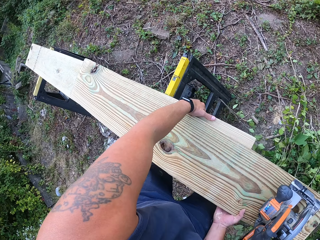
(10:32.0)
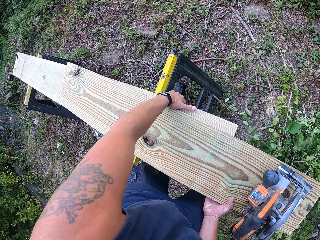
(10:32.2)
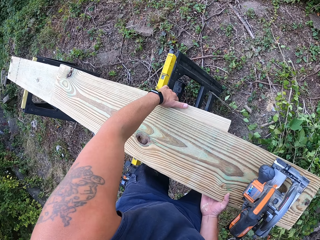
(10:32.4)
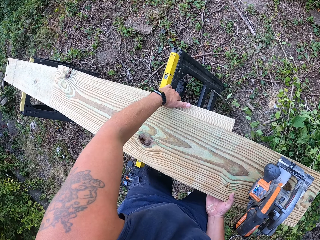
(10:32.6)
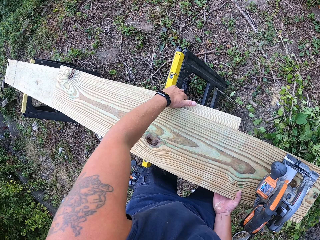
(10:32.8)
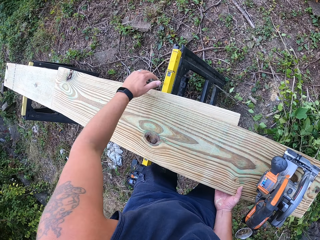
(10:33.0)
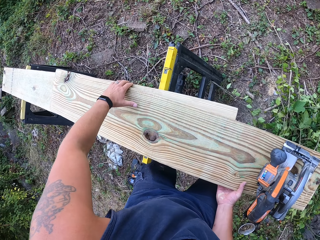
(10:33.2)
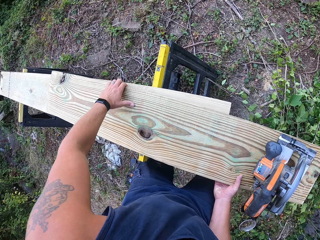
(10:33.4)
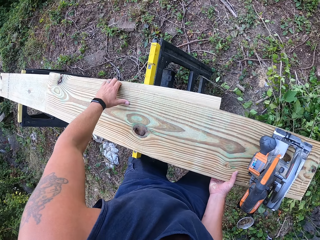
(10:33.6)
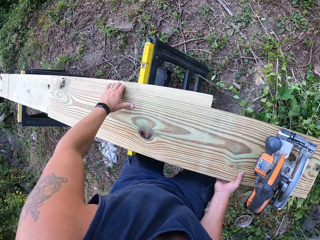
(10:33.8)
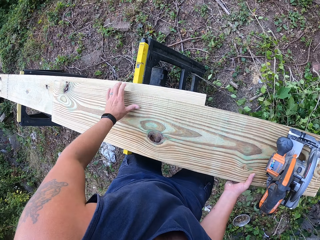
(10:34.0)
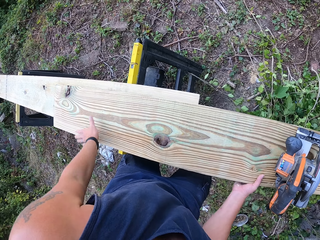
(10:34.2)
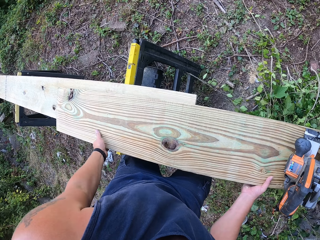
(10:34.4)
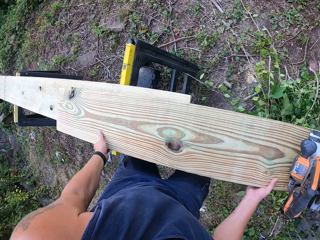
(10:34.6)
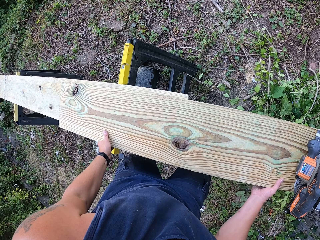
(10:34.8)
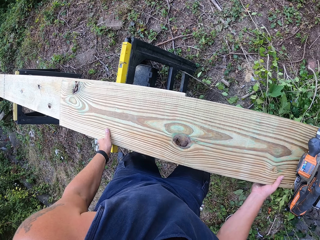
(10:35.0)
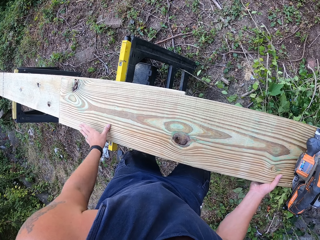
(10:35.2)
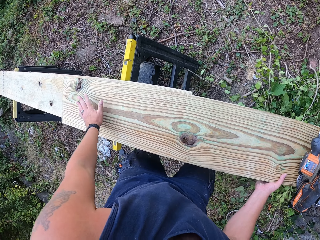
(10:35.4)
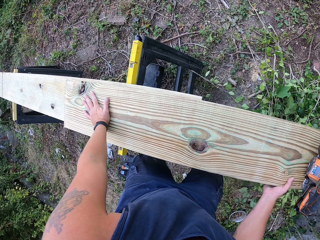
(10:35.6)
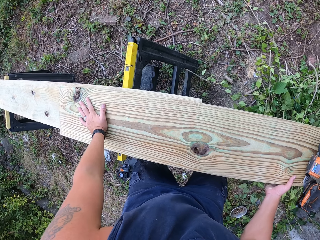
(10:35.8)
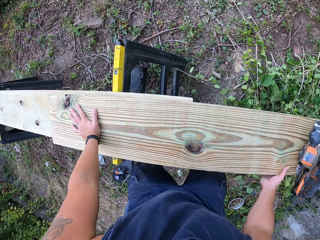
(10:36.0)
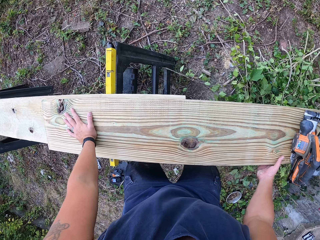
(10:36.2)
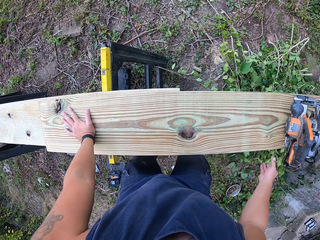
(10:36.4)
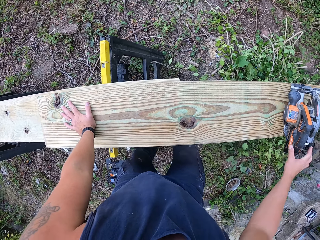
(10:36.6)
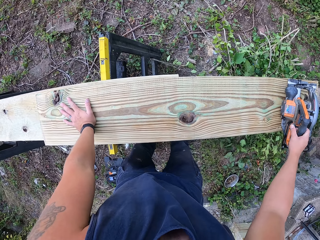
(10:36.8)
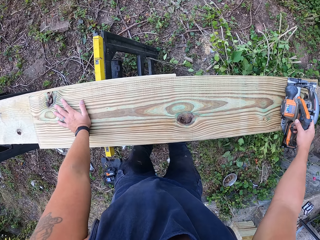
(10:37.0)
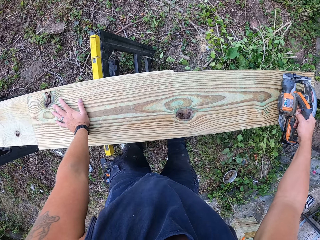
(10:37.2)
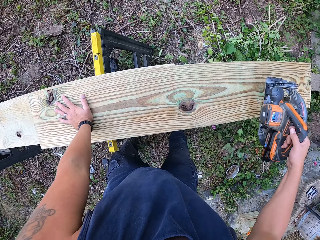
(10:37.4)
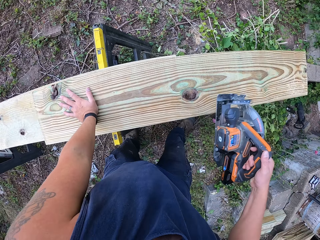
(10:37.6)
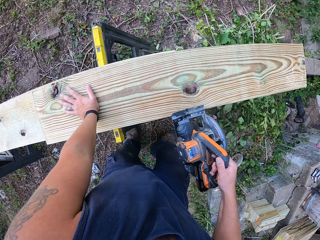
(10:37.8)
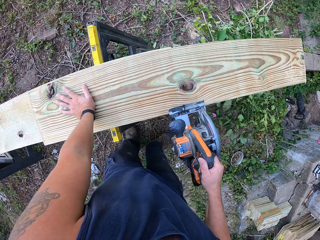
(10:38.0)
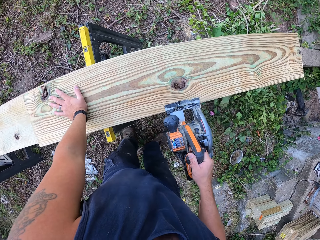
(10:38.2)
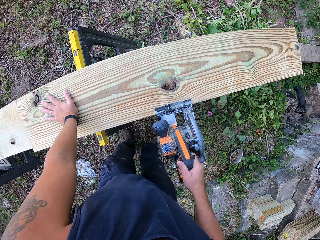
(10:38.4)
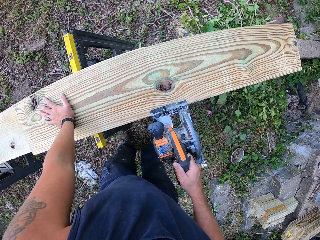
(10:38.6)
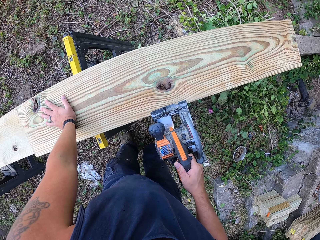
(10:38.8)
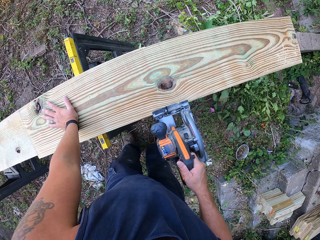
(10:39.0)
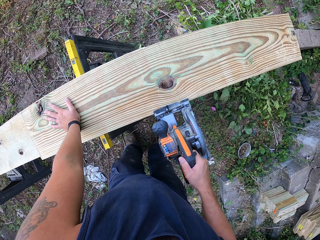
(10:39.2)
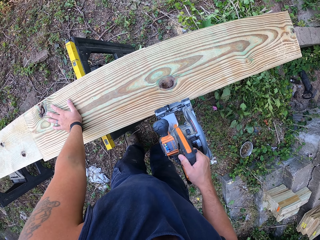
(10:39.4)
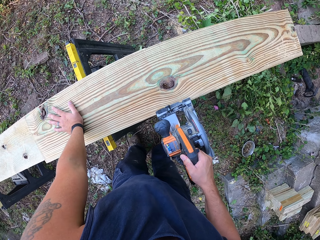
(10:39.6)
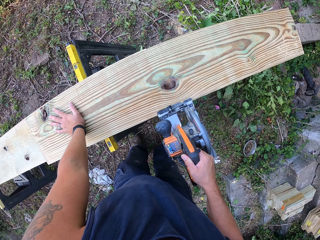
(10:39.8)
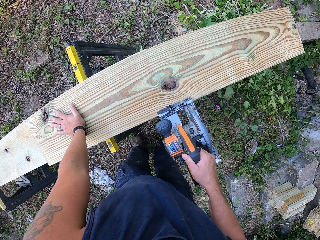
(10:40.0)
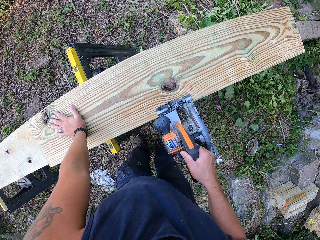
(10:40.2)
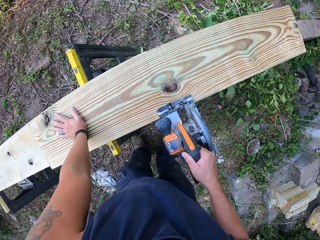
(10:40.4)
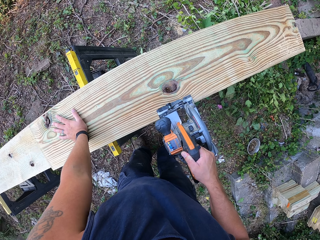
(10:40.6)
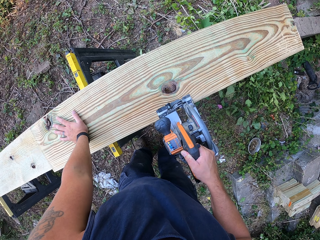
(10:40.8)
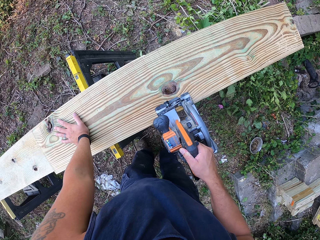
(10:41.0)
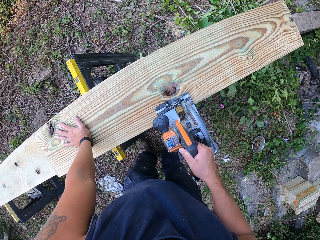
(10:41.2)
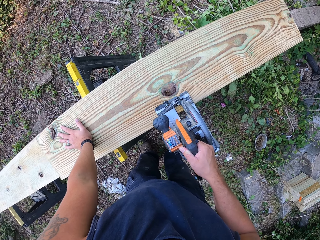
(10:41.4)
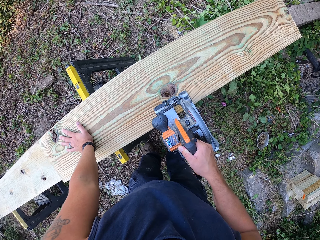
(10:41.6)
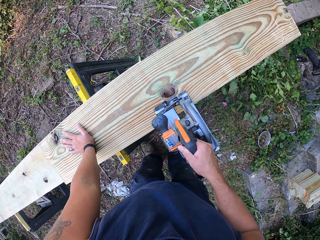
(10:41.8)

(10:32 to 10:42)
The camera wearer holds the woods. He moves the wood on the other wood on the lift with both hands. He holds the circular saw on the wood with his right hand. He carries the circular saw on the wood with his right hand. He cuts the wood on the other wood on the lift with the circular saw in his right hand.

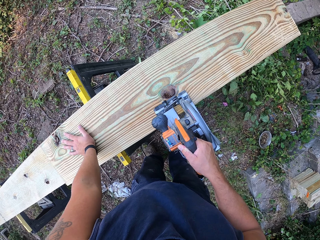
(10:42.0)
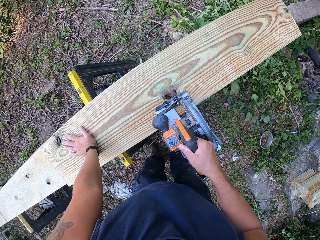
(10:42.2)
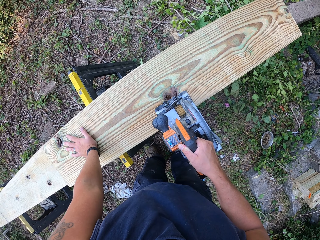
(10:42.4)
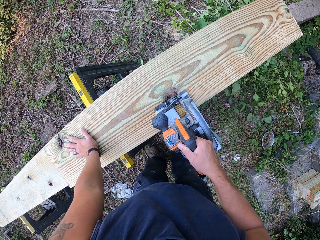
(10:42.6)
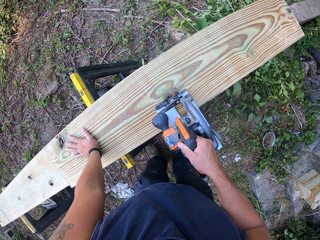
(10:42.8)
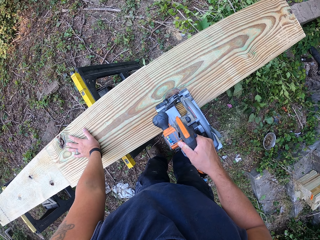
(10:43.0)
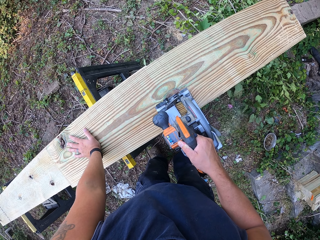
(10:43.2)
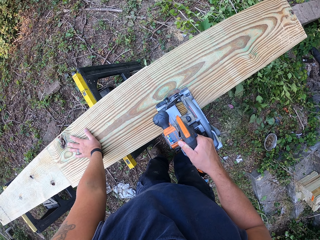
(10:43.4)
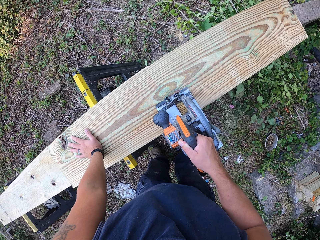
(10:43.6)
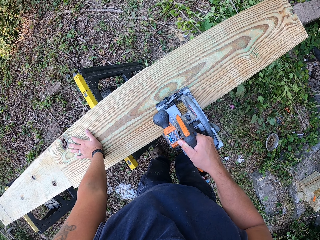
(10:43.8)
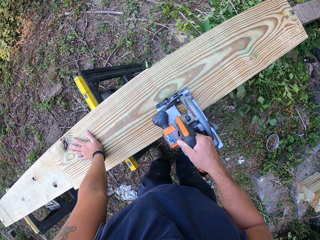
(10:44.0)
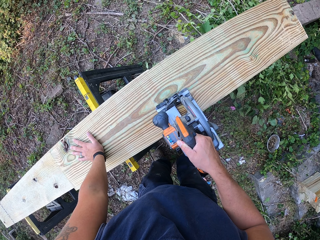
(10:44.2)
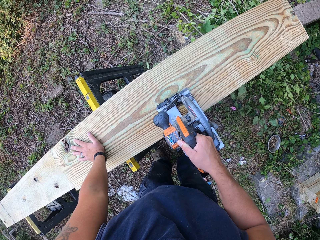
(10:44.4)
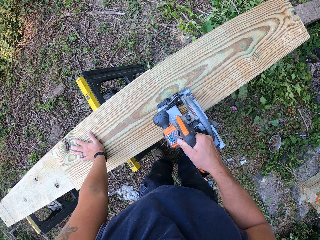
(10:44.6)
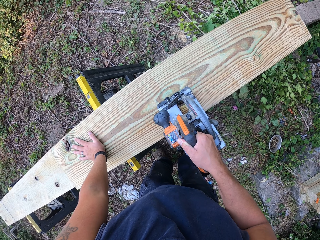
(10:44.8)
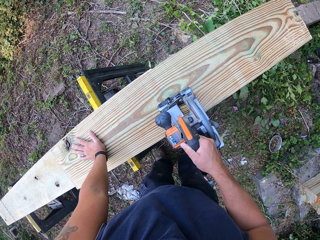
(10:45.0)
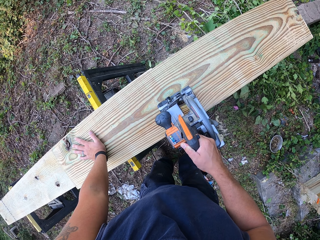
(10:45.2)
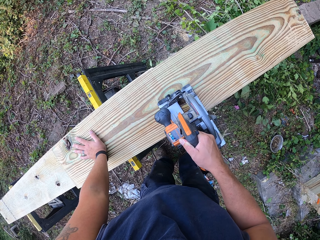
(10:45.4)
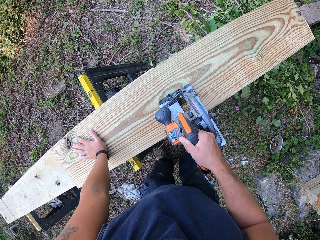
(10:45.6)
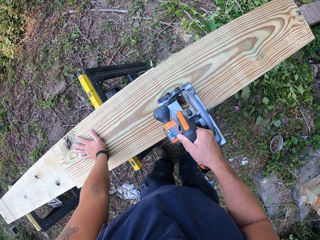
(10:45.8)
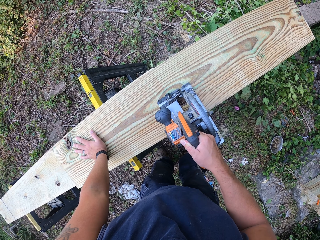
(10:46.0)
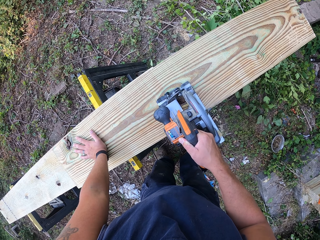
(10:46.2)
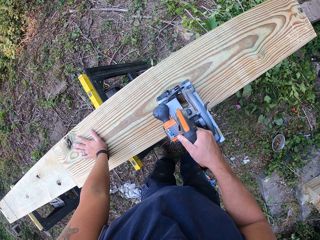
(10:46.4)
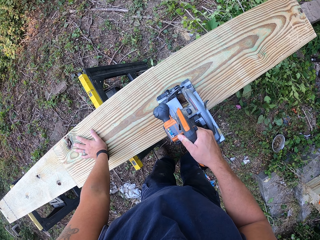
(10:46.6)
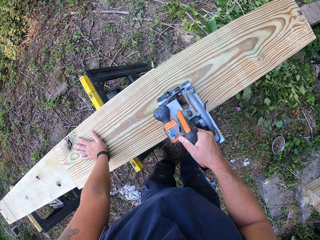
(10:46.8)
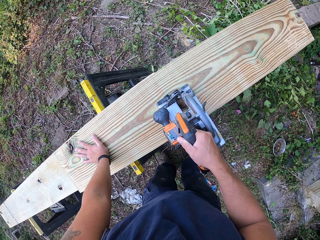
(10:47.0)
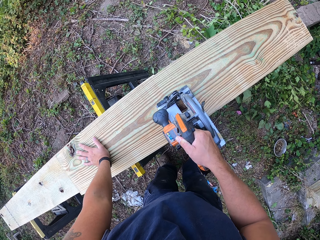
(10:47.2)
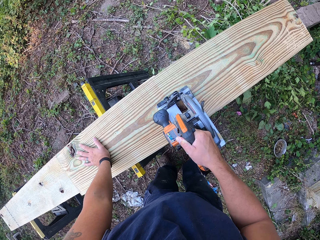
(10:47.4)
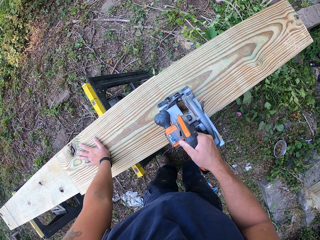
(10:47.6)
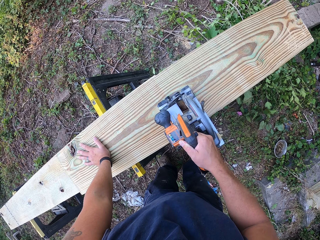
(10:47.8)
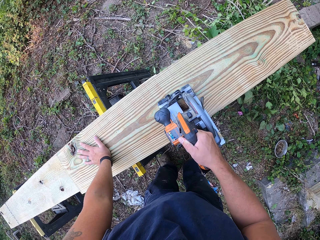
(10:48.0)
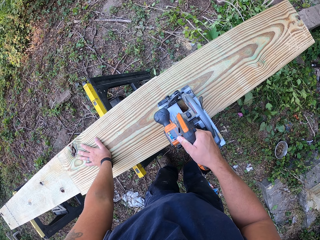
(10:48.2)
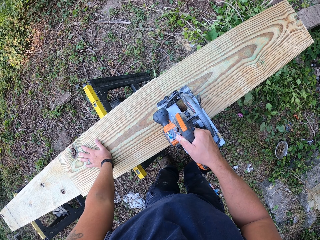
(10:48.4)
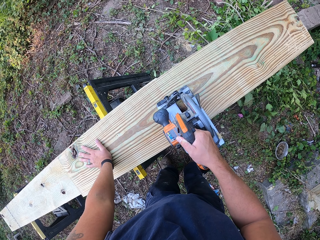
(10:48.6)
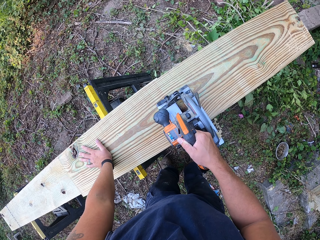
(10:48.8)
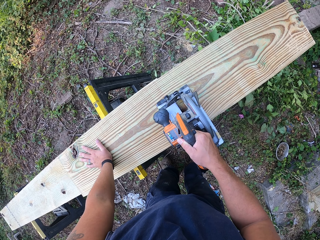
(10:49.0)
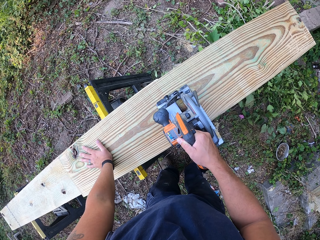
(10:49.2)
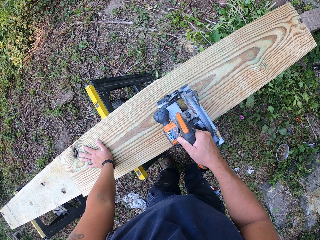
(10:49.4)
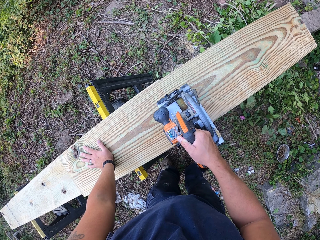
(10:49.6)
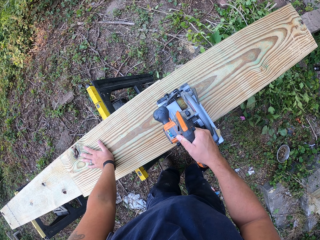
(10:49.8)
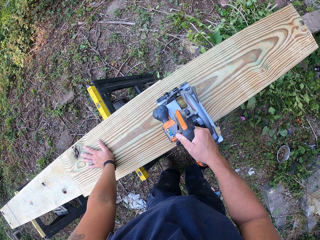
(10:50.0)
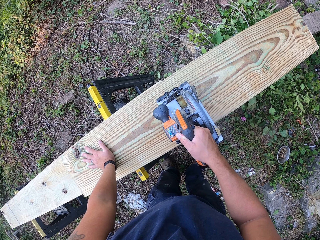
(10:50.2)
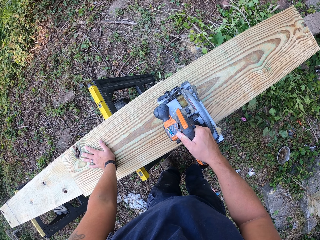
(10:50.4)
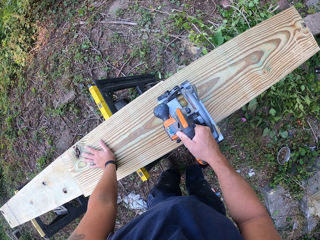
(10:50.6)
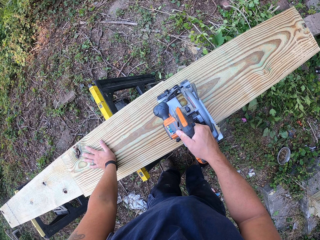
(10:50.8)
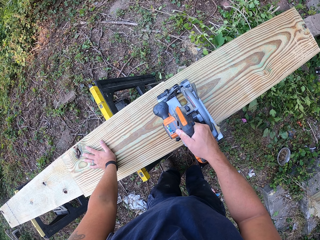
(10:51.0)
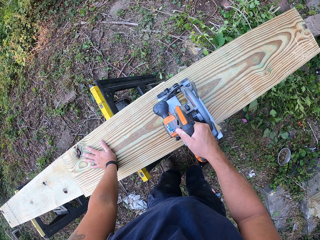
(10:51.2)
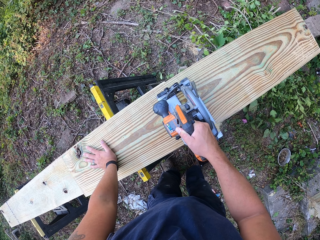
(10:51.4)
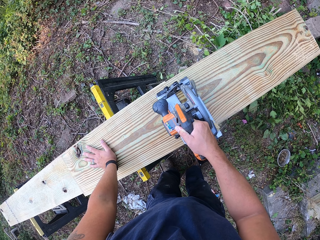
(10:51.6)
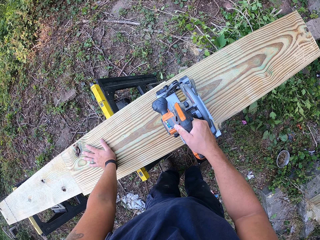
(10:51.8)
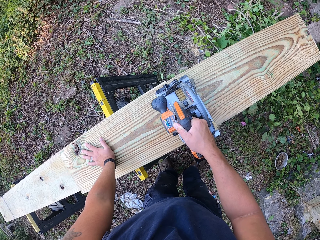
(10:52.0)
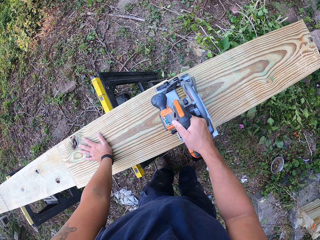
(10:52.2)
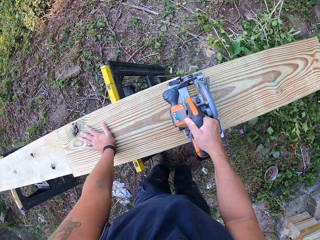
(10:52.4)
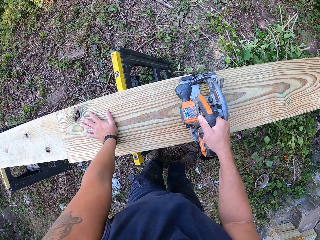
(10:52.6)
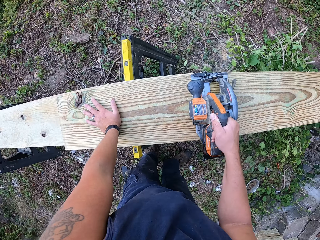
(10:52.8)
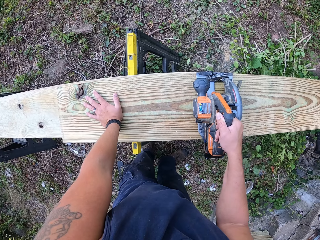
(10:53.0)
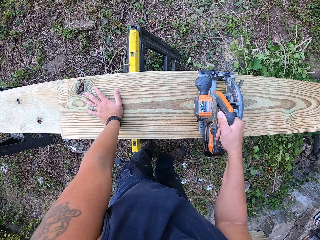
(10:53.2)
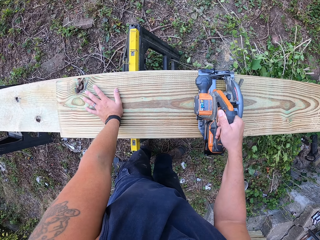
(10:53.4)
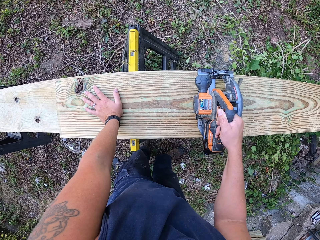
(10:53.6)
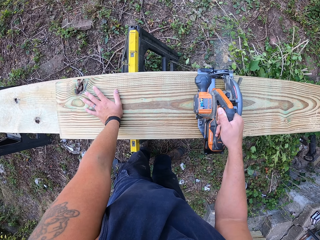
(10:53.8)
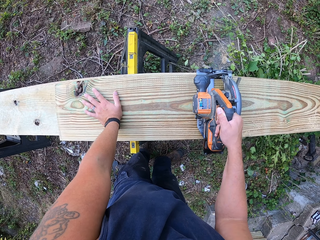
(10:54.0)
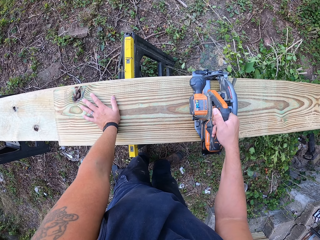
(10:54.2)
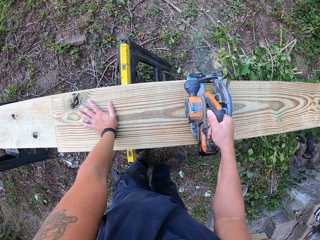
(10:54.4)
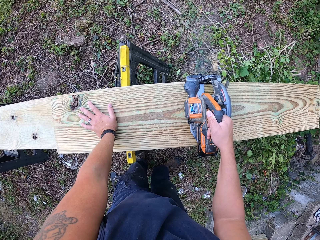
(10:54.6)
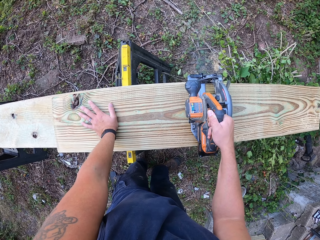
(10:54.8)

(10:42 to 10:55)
The camera wearer places his left hand on the wood. He cuts the wood.
